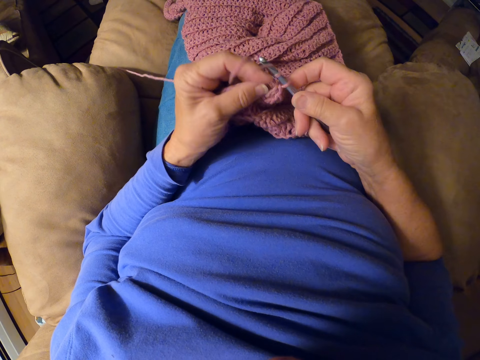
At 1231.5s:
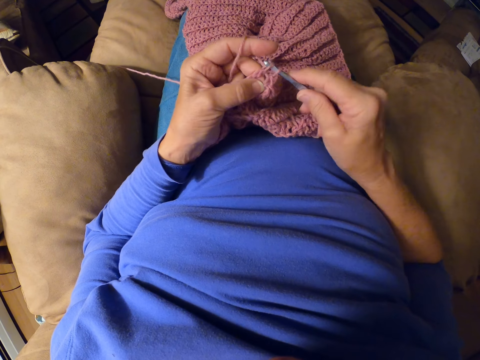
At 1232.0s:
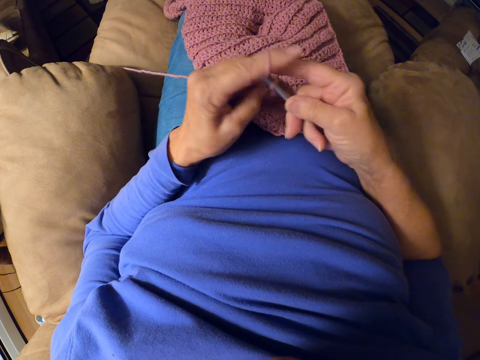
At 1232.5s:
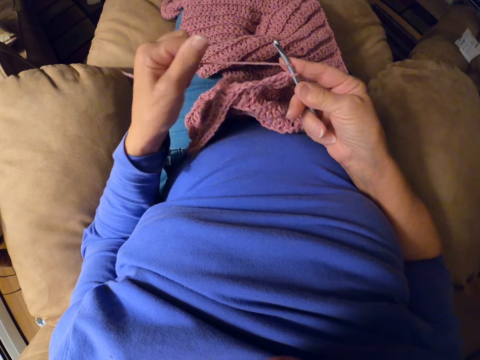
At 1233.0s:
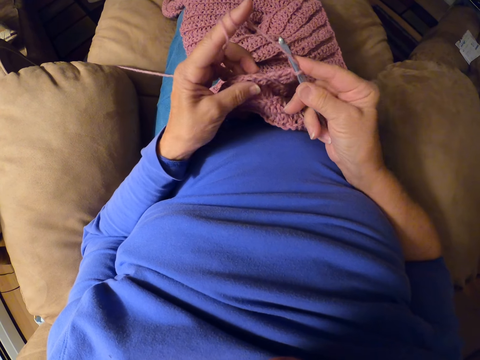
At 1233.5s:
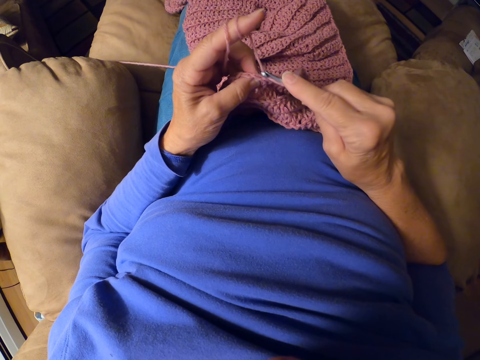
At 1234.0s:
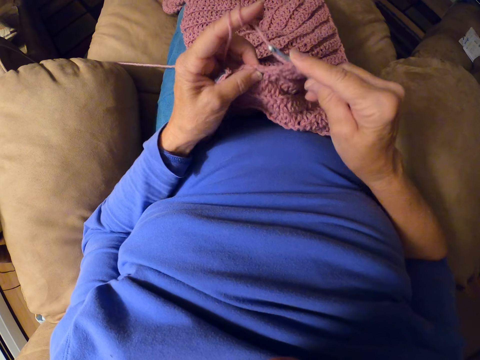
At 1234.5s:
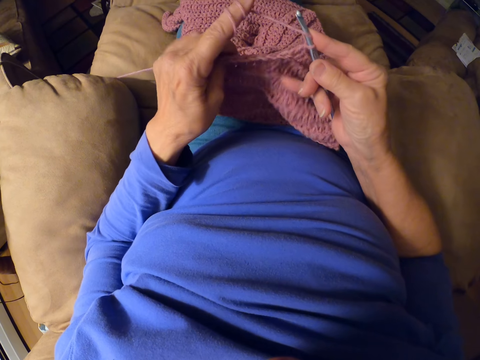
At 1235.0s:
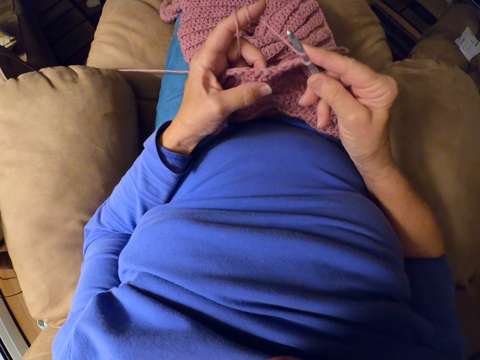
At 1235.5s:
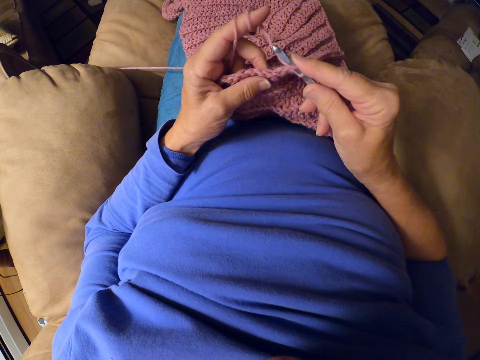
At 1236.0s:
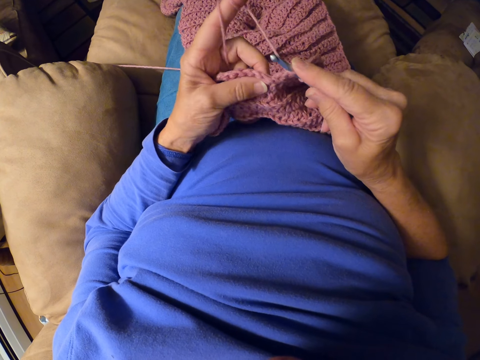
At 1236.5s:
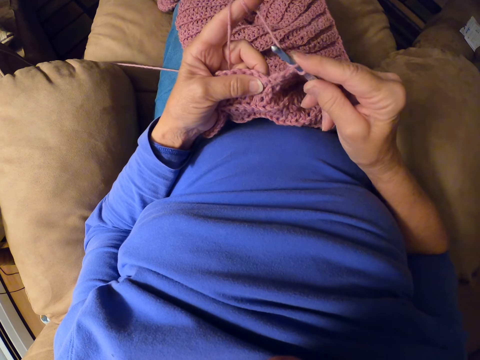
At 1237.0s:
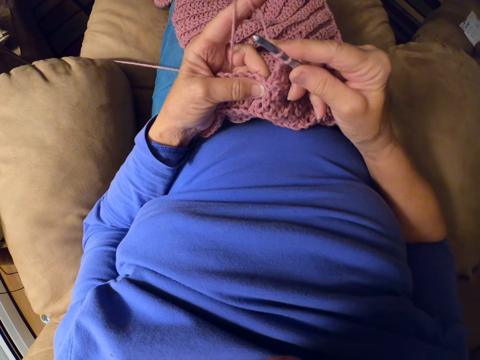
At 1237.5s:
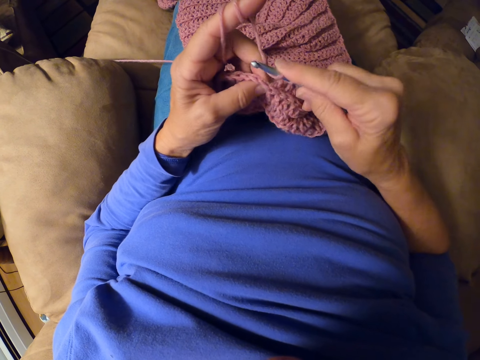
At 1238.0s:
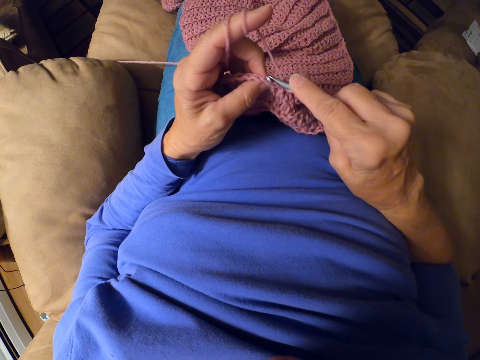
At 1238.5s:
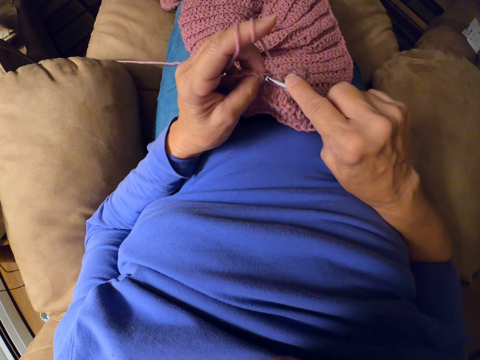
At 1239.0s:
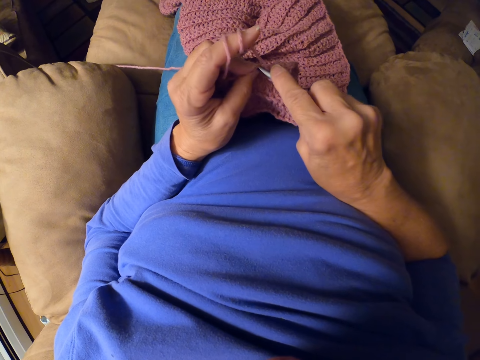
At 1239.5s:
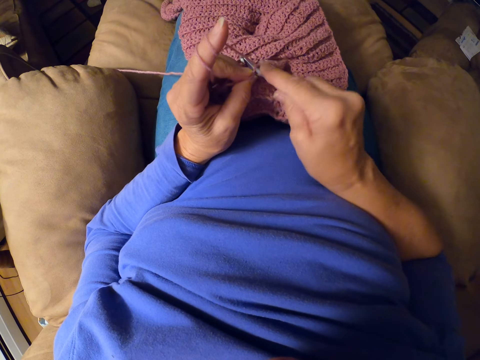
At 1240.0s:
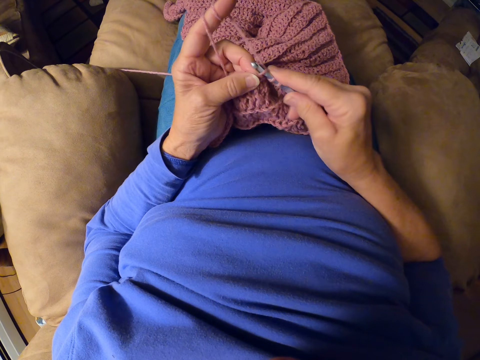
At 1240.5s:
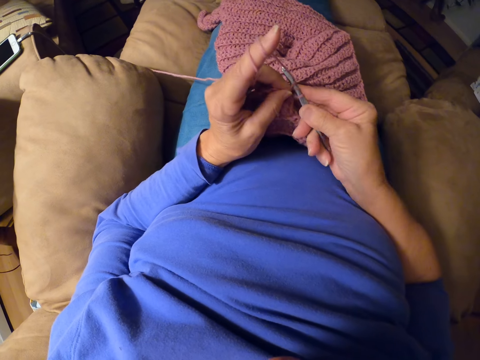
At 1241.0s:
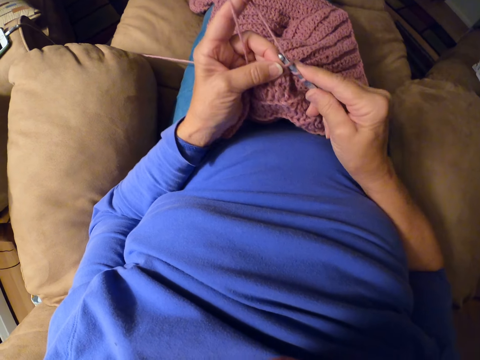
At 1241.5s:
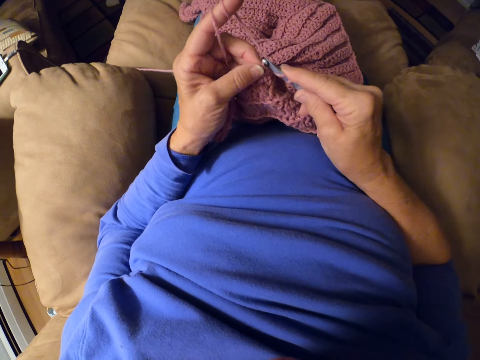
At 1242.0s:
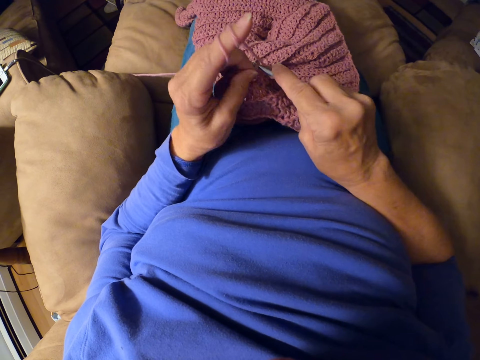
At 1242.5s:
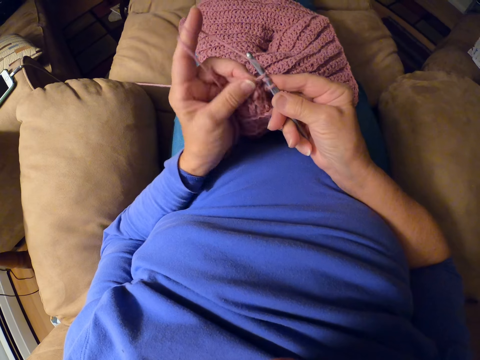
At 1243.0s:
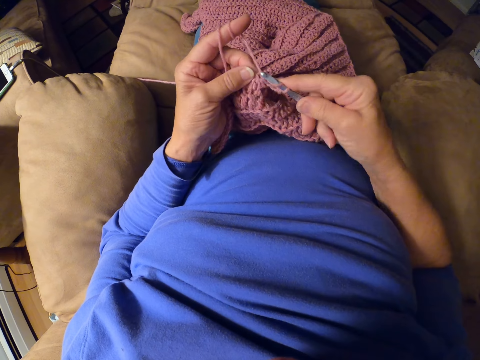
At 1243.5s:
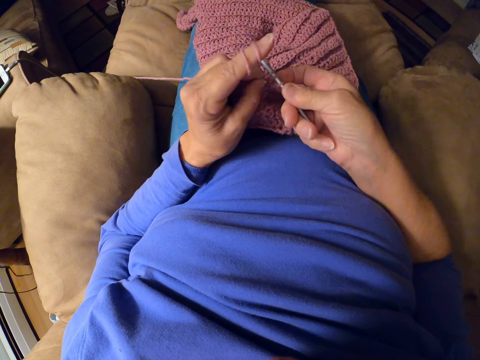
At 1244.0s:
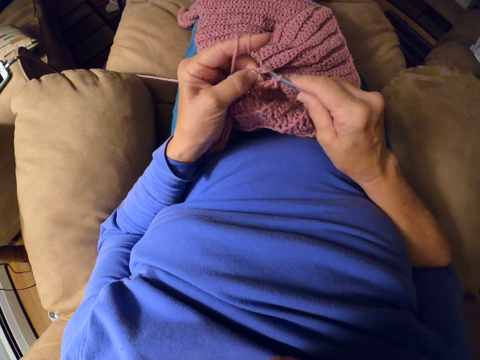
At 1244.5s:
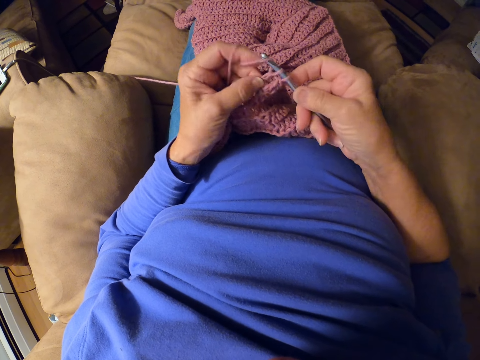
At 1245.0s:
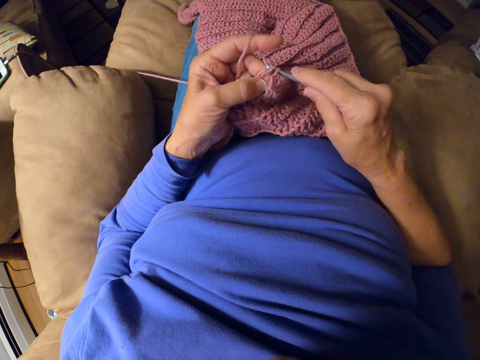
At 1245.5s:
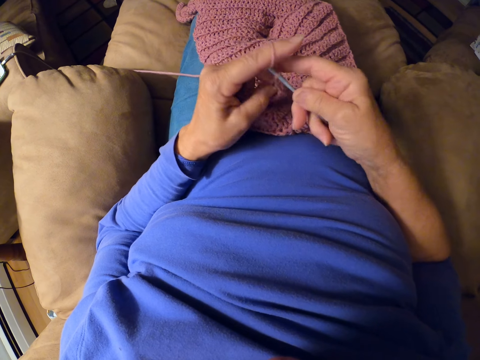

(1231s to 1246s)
The camera wearer rolls the yarn around her finger. She adjusts the thread. She adjusts the fabric or garment. She crochets the garment with the crochet hook.

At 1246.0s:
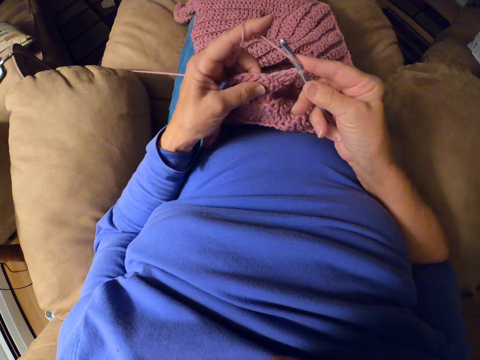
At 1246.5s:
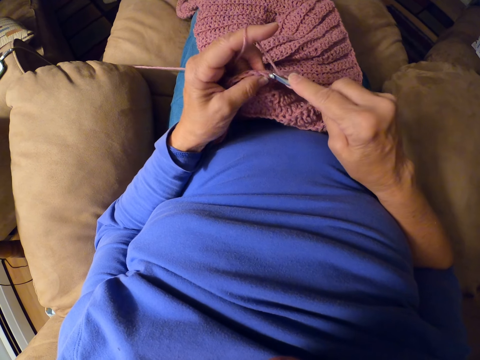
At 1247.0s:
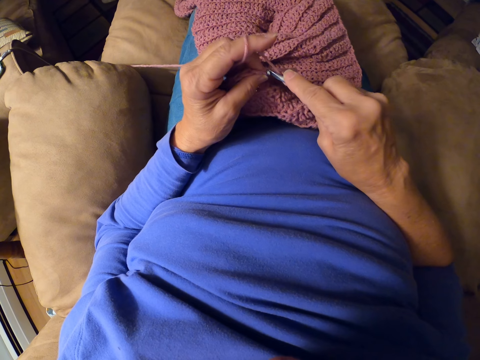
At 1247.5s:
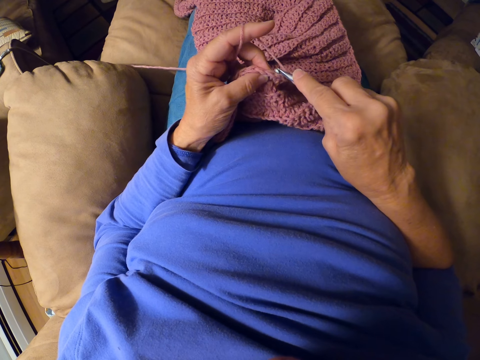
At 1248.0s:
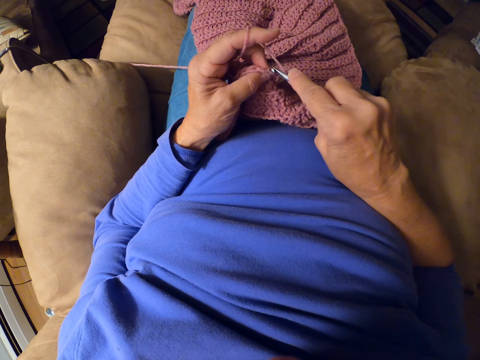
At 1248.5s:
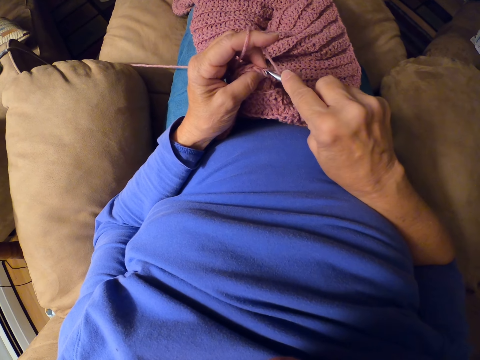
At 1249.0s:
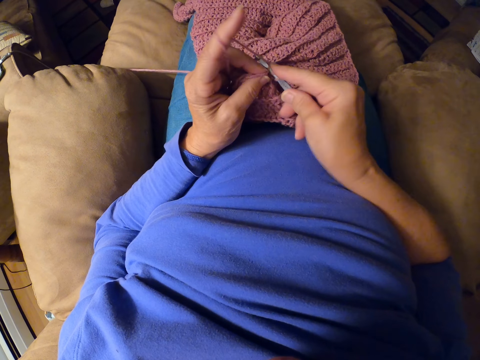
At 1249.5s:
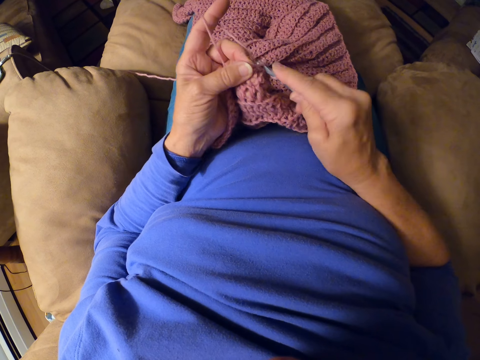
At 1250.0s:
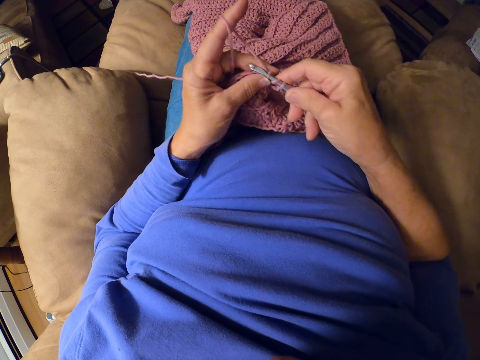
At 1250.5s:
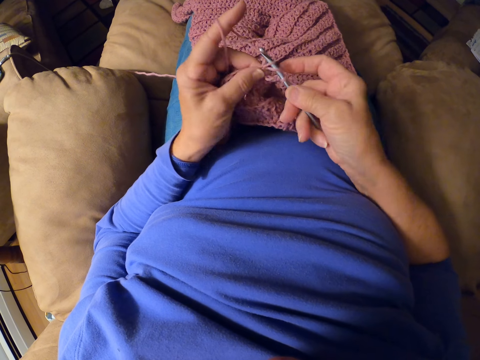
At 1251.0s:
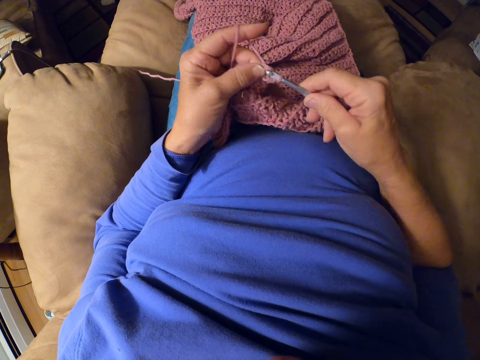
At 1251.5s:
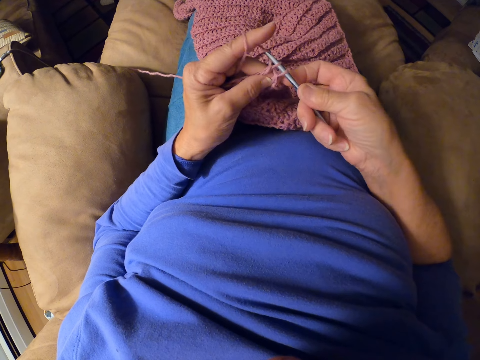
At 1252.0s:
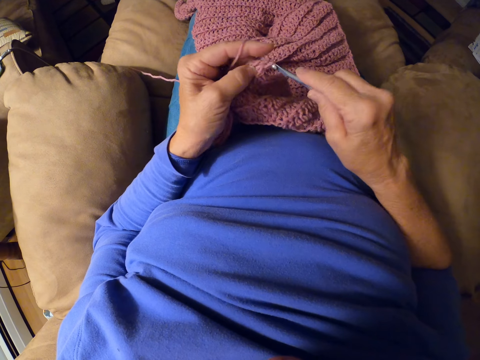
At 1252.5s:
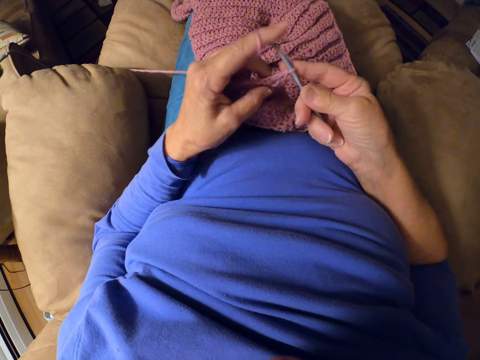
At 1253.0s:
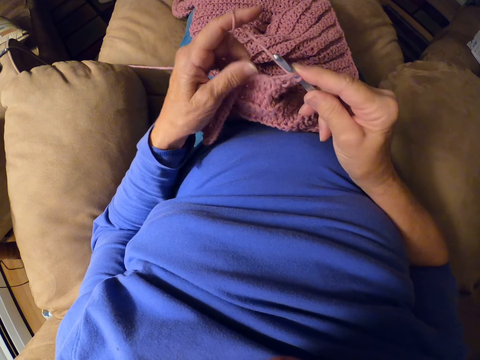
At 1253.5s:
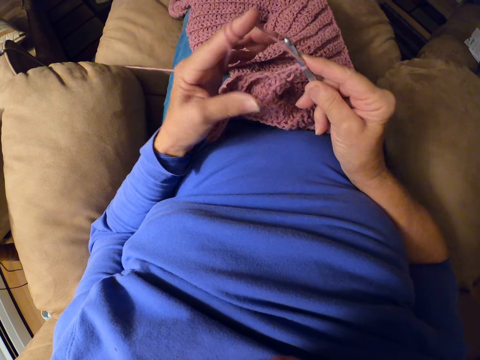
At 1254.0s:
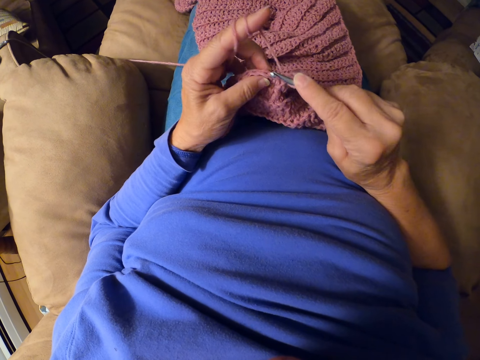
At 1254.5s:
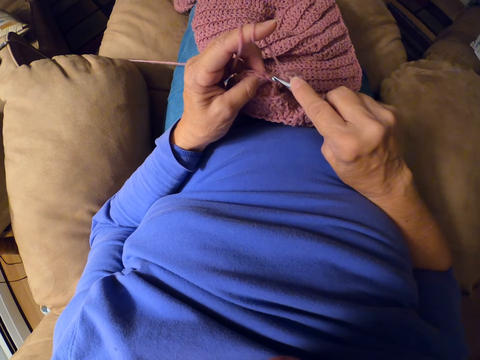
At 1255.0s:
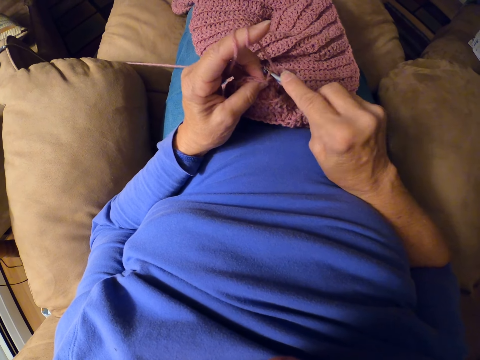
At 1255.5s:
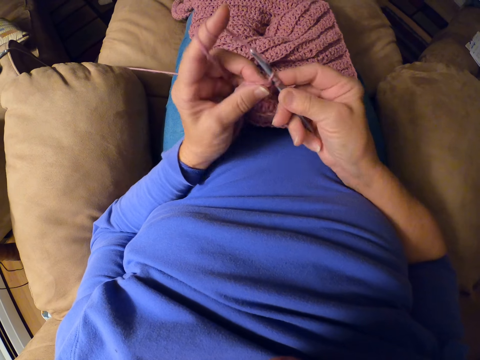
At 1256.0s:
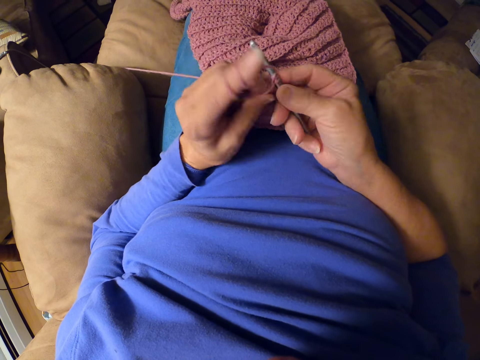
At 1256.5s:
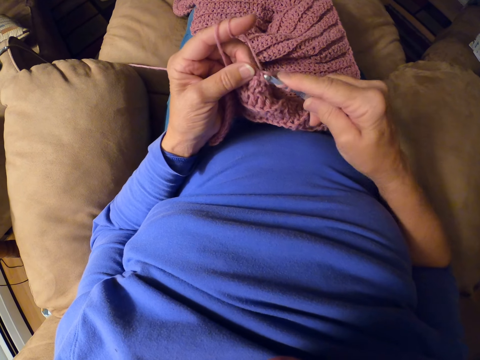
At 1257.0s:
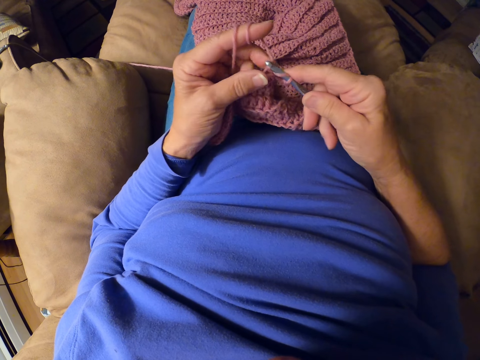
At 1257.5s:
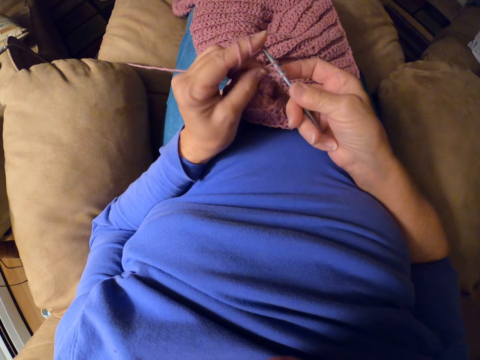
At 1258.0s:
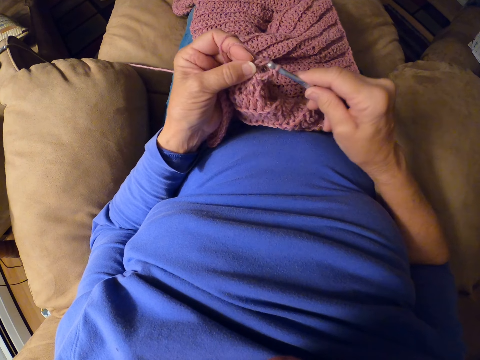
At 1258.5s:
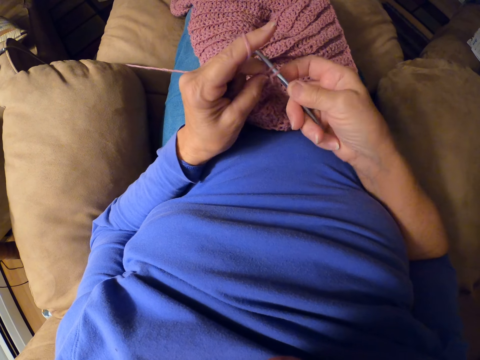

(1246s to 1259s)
The camera wearer rolls yarn around her finger. She adjusts the thread. She knits the garment. She crochets with the crochet hook.
